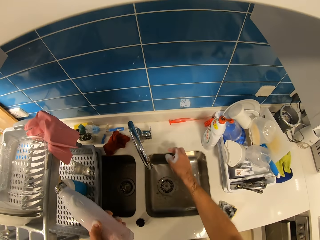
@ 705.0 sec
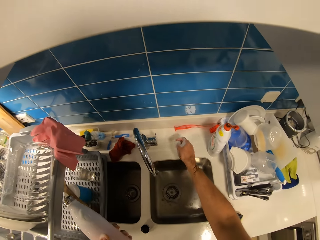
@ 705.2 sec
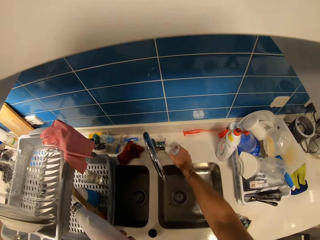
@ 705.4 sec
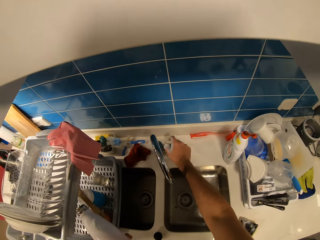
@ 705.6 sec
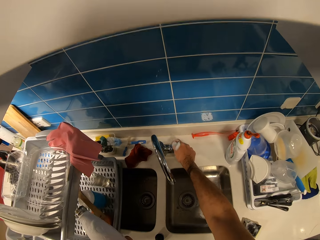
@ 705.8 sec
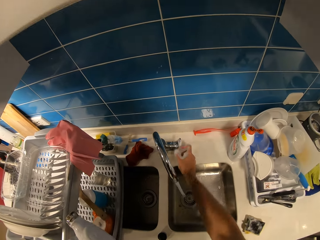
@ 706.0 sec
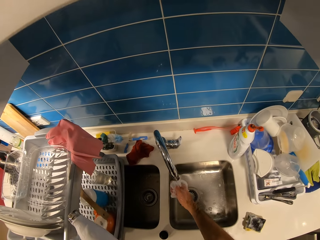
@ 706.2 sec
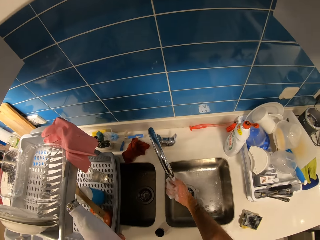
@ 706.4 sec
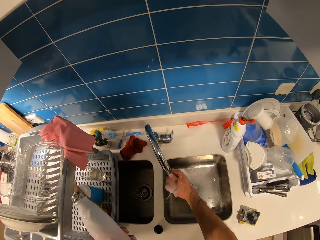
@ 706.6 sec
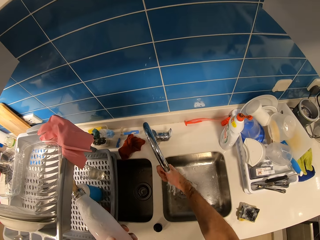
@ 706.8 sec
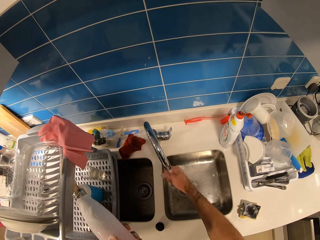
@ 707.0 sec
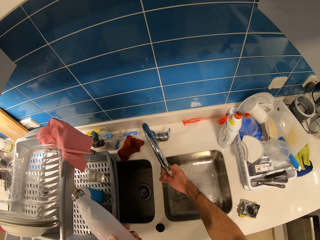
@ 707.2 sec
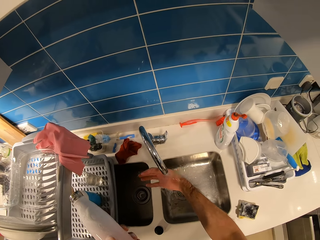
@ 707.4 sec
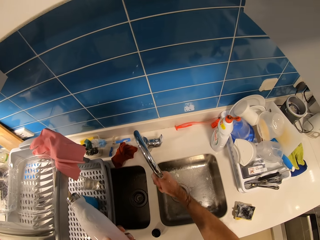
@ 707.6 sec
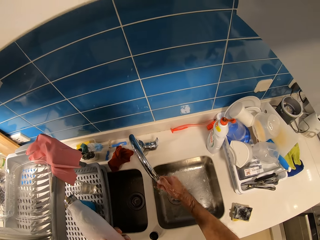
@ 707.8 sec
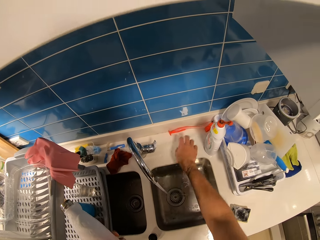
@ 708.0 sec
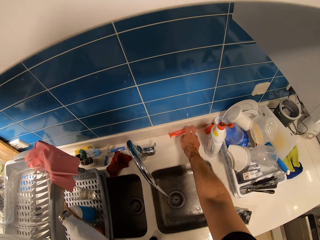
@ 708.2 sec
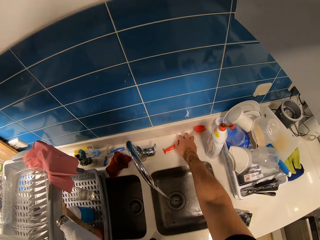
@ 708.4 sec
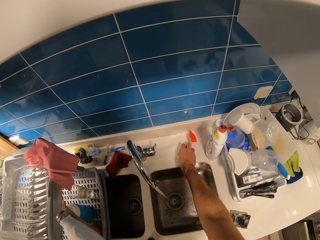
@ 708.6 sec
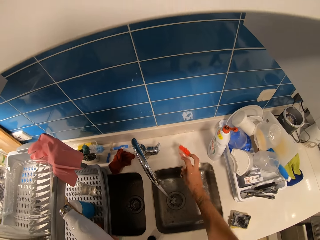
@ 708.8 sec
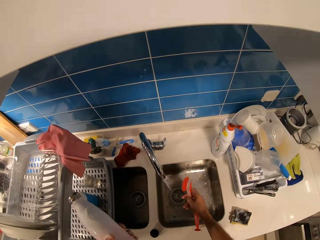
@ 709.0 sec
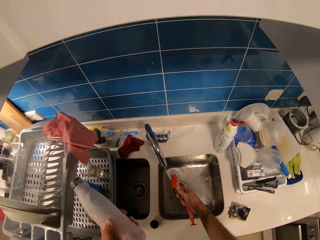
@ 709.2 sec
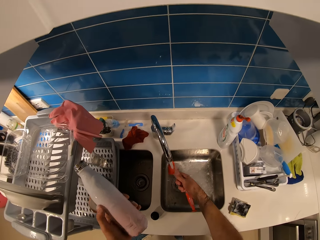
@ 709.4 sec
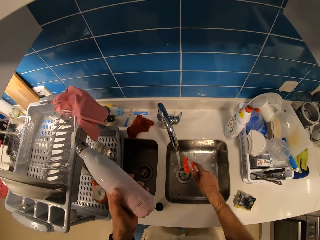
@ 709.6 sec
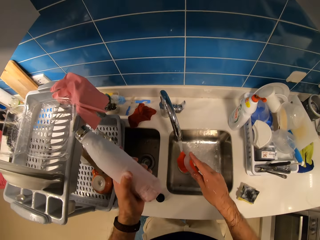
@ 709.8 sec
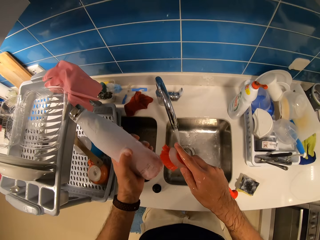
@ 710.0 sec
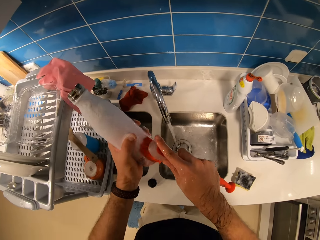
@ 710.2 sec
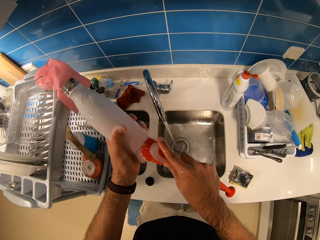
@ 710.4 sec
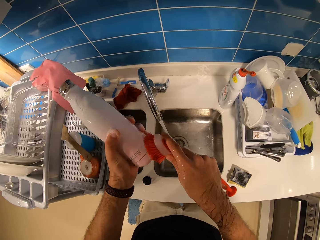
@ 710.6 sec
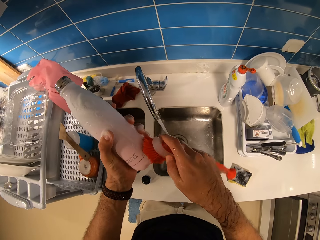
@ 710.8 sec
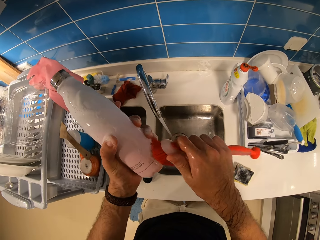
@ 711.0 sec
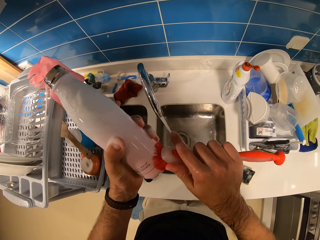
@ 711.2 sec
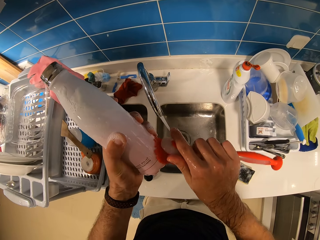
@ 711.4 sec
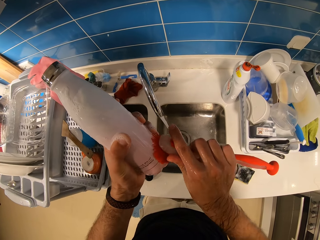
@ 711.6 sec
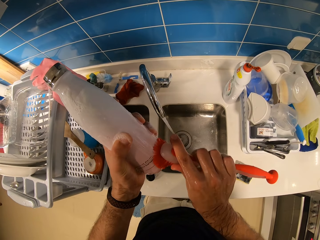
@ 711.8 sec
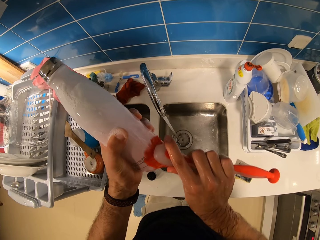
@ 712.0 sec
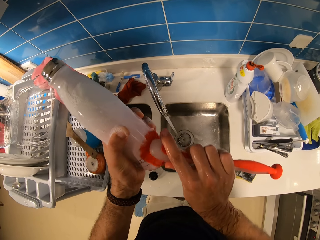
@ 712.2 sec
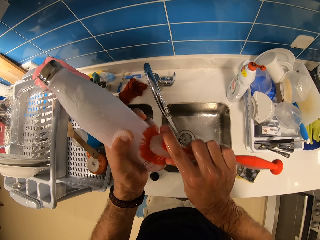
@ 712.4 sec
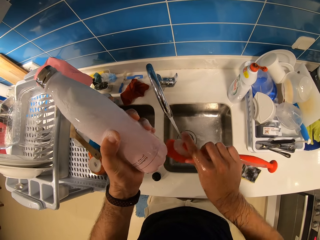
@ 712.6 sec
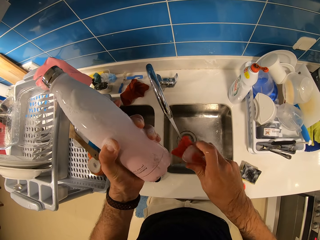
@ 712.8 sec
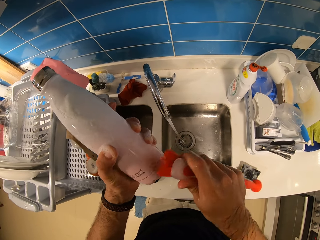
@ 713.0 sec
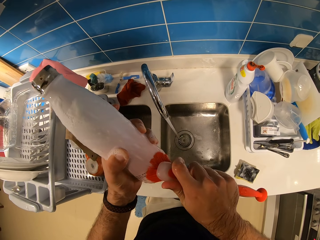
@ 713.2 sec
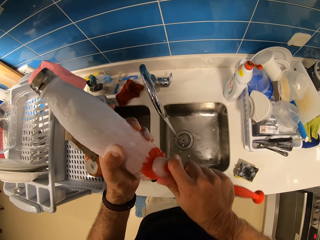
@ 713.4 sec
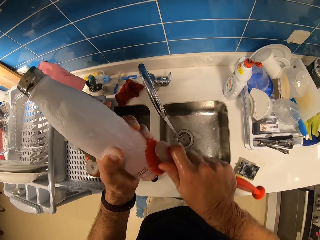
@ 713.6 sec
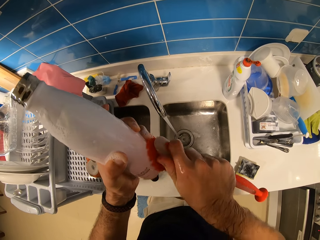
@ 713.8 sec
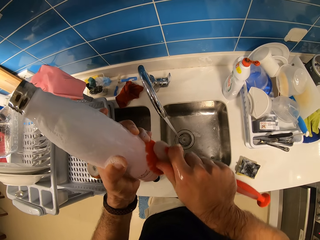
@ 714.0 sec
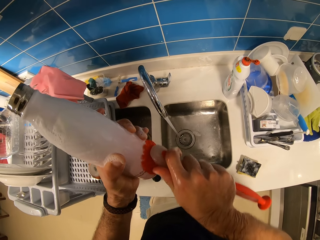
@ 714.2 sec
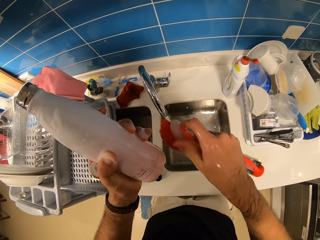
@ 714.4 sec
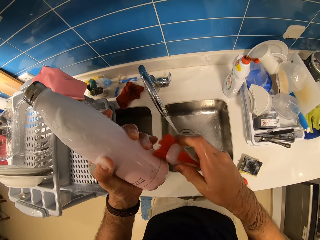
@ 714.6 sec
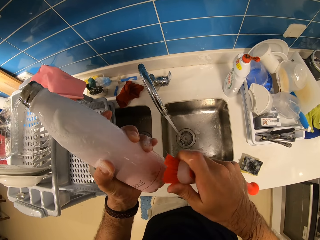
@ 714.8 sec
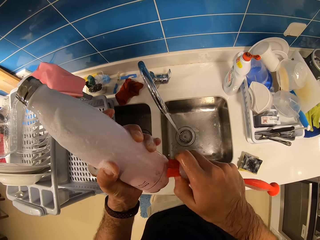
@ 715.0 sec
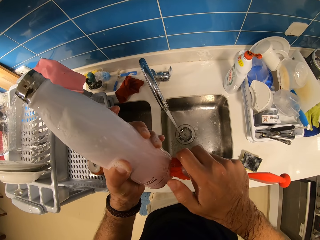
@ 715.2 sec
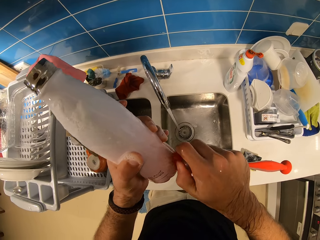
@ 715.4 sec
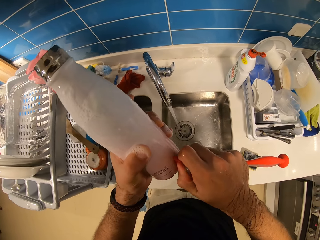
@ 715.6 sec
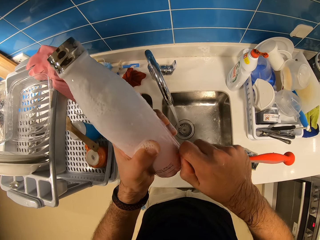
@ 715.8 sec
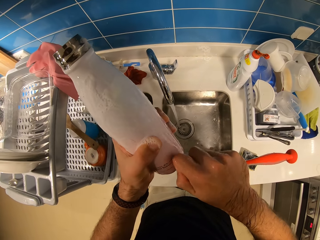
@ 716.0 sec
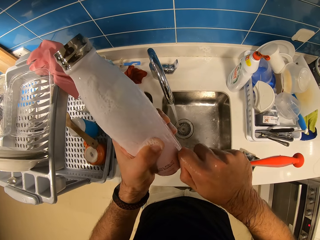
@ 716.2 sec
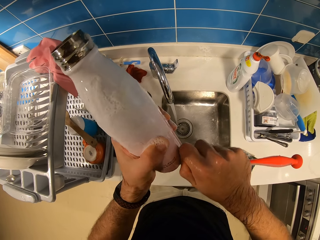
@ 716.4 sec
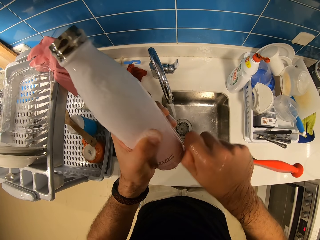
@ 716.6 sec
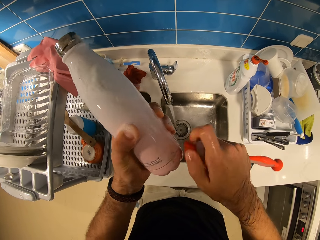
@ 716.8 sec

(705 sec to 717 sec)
The camera wearer puts the sponge dish on the sink. He opens the sink tap. He washes his hand with tap water in the sink. He picks up a dish brush from the sink. He waters the dish brush with tap water in the sink. He scratches the stains on the bottle with the dish brush.

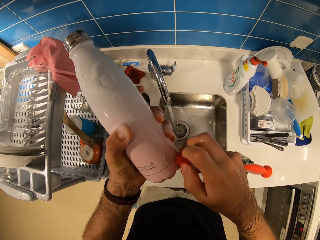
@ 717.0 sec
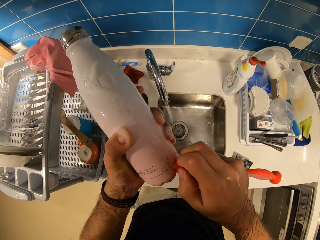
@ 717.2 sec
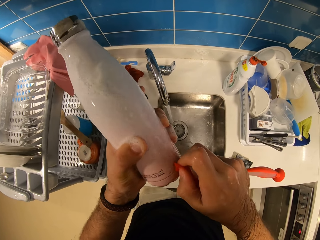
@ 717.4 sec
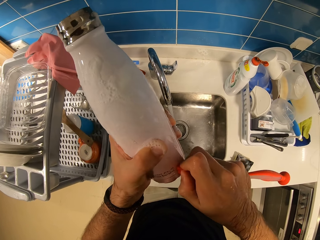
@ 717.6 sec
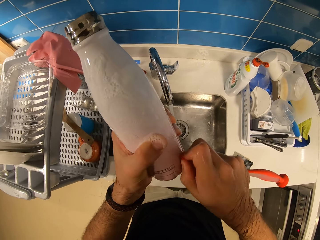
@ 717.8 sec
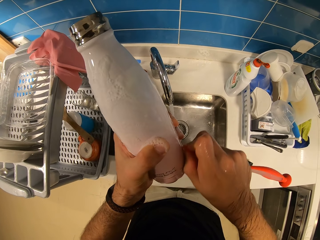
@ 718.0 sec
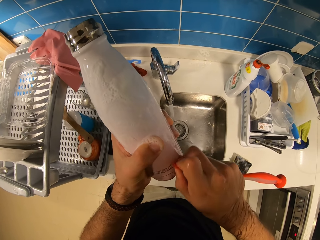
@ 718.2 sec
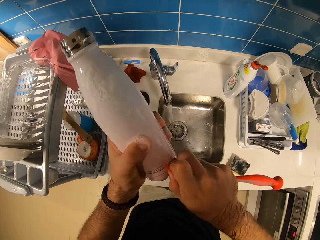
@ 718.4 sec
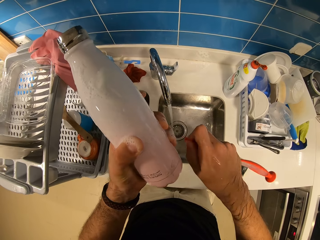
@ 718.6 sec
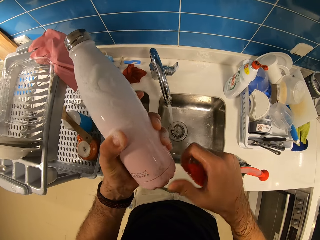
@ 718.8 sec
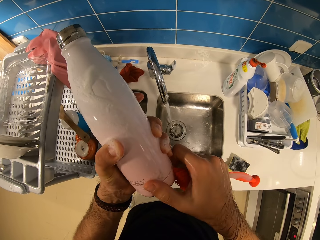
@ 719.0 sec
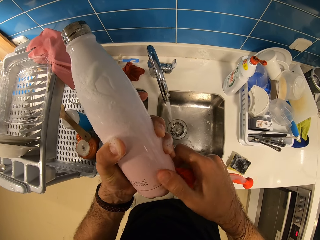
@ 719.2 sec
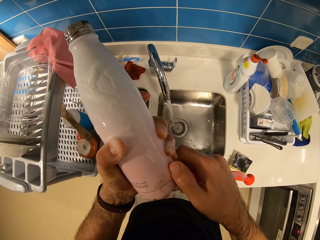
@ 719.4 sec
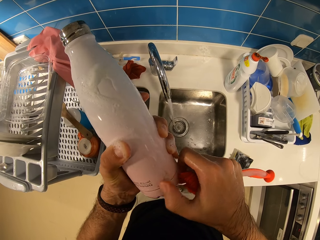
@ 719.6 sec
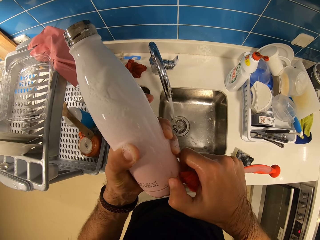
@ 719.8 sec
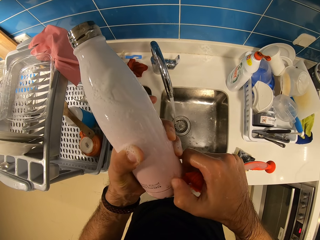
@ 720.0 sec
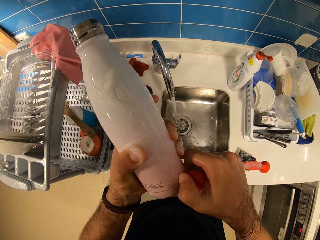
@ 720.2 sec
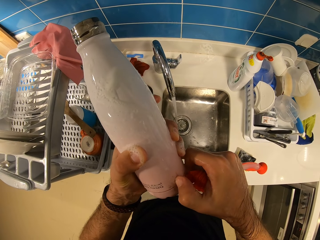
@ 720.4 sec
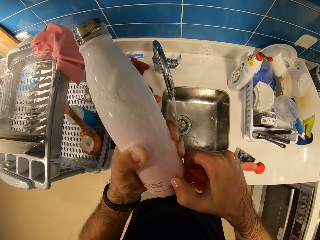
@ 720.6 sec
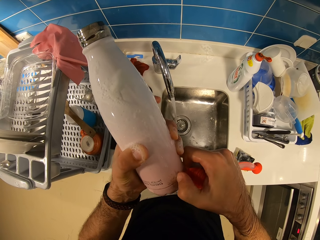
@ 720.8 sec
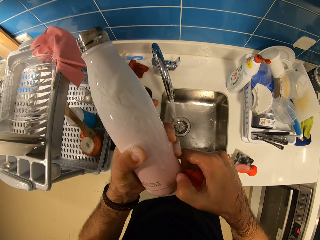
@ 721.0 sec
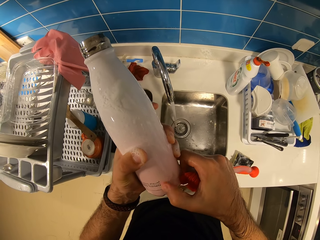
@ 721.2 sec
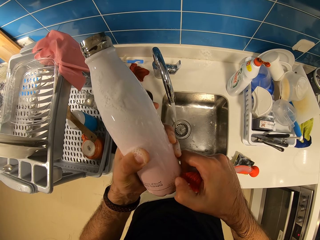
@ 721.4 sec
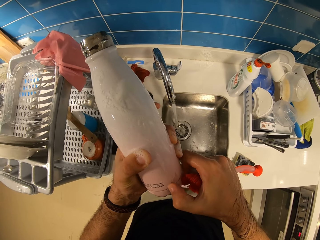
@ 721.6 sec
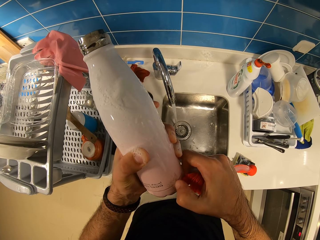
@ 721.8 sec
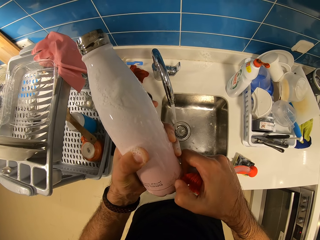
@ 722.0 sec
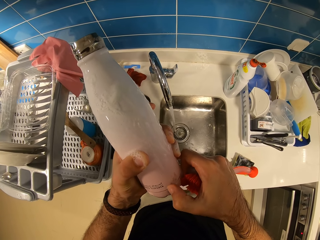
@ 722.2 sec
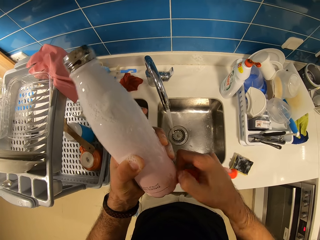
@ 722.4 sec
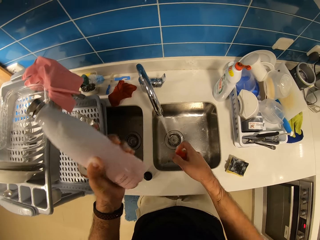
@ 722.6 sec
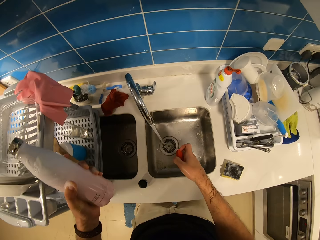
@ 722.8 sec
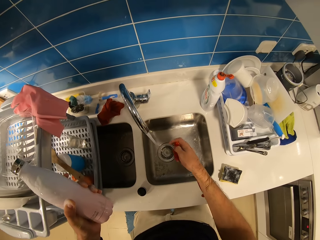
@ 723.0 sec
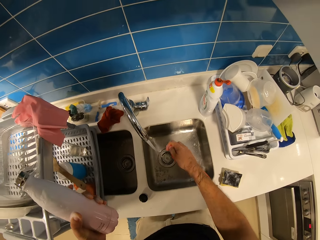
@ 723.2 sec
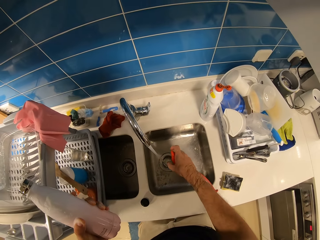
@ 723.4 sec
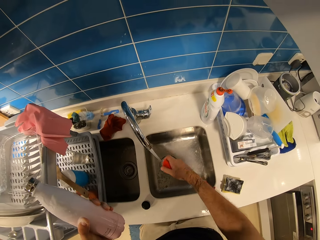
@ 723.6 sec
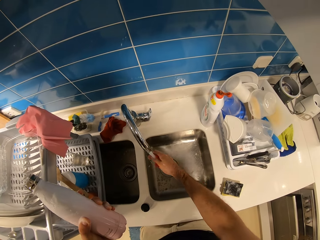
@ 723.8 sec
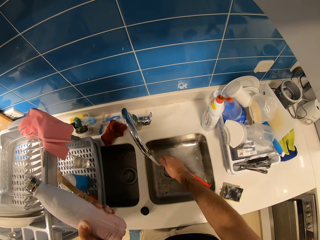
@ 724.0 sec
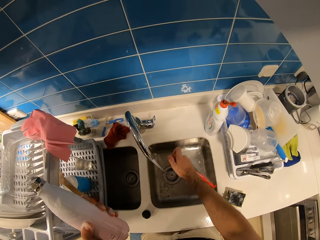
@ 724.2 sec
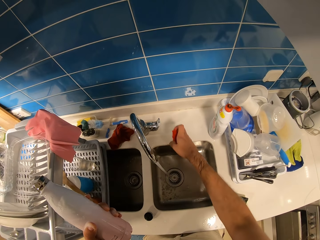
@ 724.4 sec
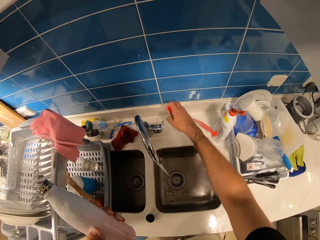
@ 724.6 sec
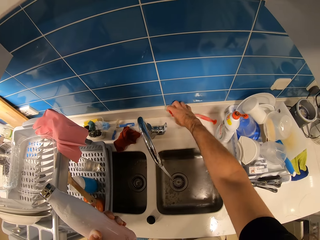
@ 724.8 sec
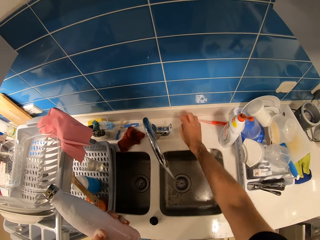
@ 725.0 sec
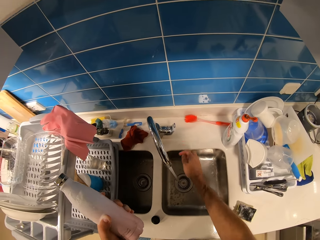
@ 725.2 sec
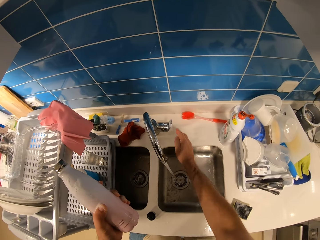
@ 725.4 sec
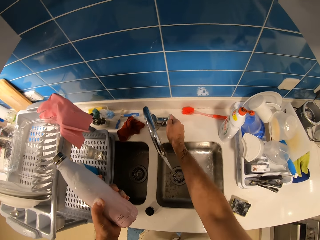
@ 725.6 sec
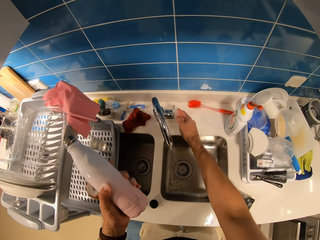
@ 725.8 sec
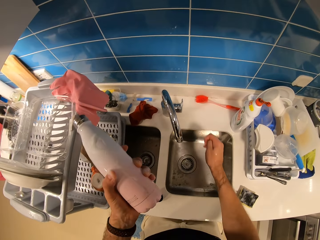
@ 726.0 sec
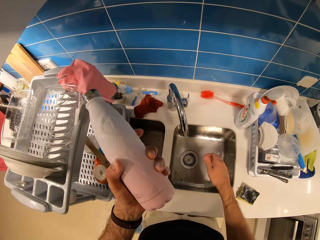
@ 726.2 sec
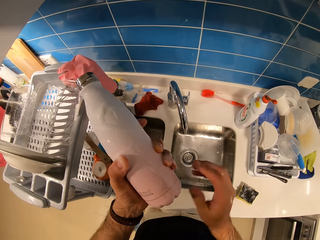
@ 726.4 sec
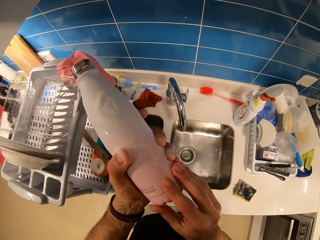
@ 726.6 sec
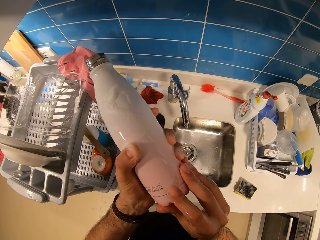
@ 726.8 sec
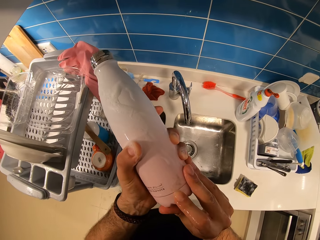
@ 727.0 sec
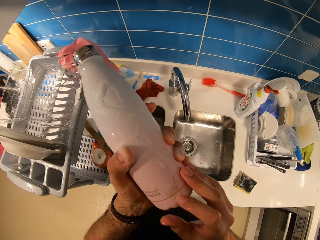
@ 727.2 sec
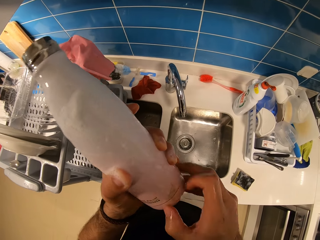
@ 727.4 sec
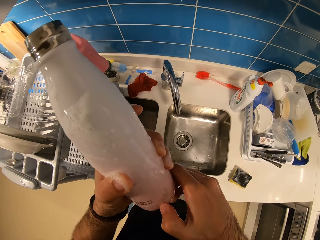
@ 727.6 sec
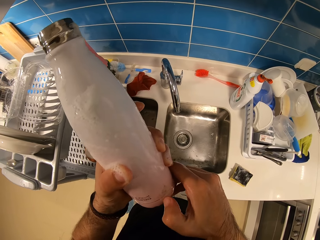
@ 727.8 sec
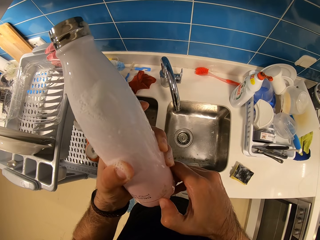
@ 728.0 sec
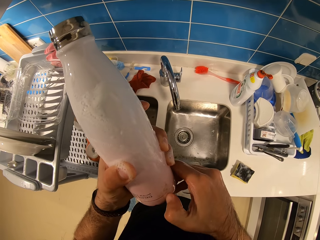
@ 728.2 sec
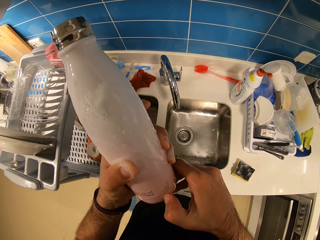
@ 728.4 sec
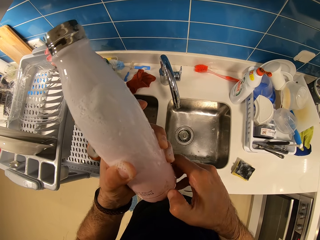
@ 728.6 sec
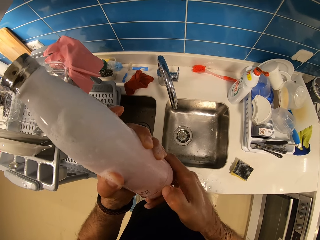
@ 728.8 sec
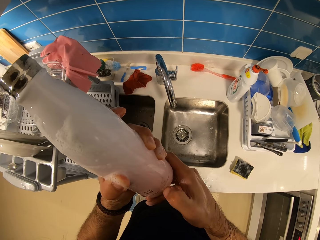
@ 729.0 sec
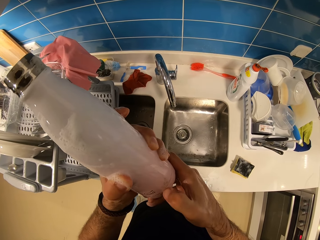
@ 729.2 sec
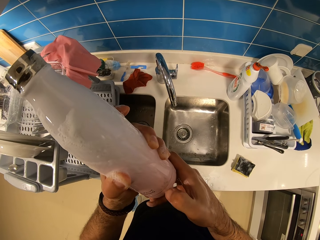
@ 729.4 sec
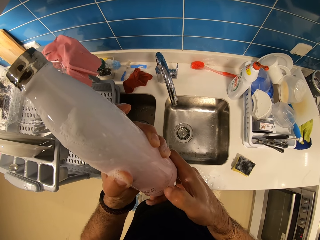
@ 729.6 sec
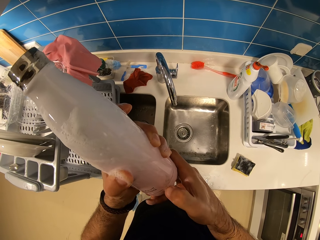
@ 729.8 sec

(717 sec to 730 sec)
The camera wearer scratches the stains on the bottle with his finger. He washes the dish brush in the sink. He puts the dish brush on the sink or countertop. He closes the sink tap. He scratches the stain on the bottle with his finger.
